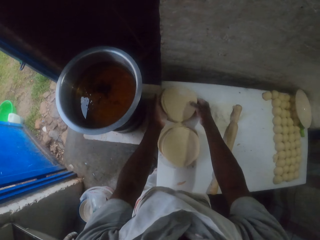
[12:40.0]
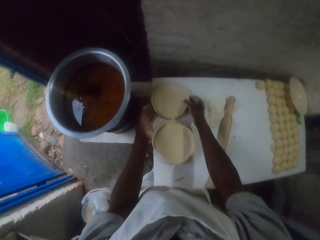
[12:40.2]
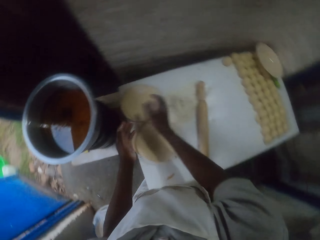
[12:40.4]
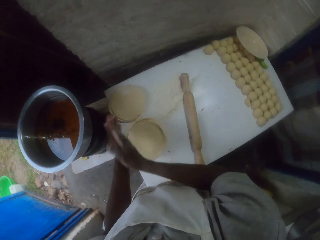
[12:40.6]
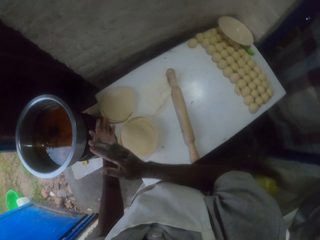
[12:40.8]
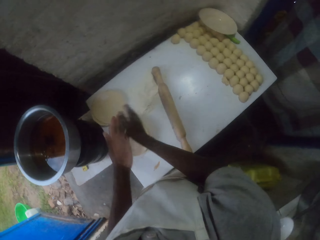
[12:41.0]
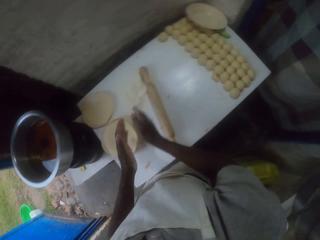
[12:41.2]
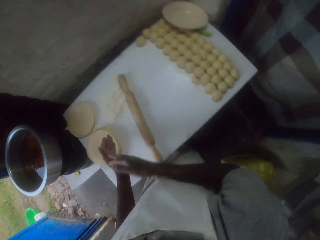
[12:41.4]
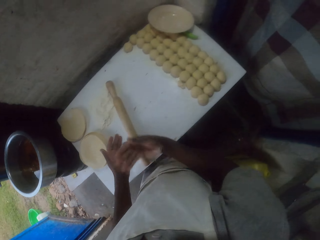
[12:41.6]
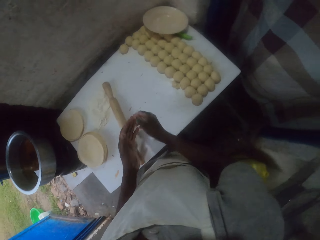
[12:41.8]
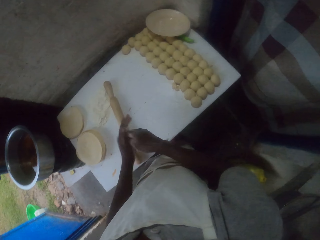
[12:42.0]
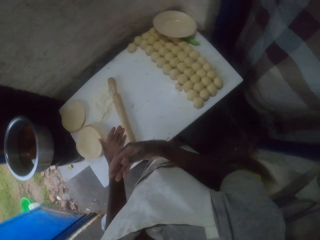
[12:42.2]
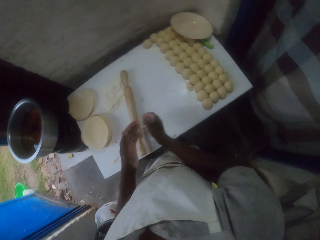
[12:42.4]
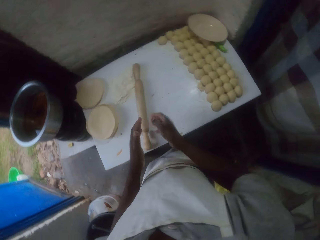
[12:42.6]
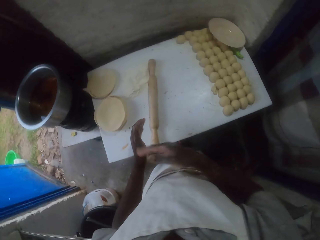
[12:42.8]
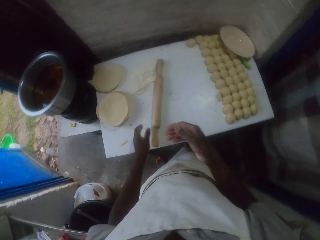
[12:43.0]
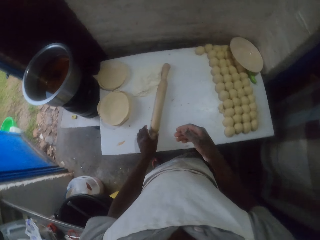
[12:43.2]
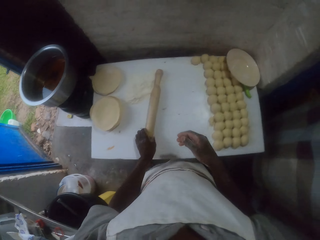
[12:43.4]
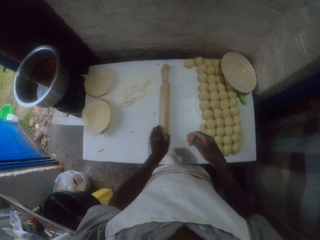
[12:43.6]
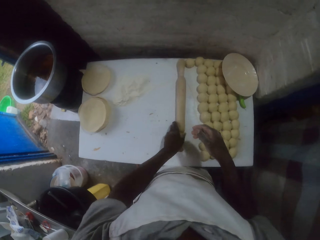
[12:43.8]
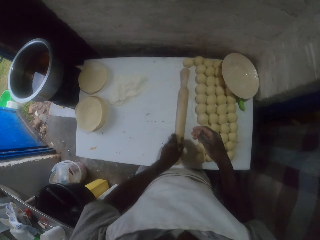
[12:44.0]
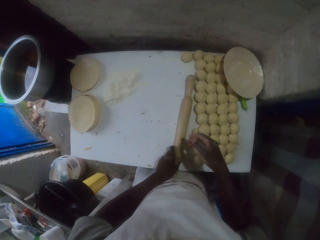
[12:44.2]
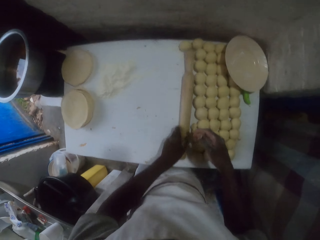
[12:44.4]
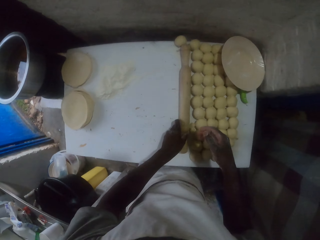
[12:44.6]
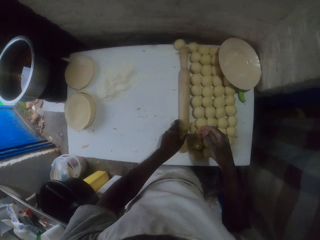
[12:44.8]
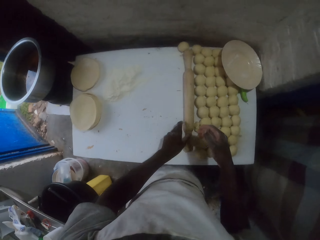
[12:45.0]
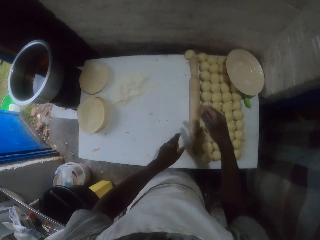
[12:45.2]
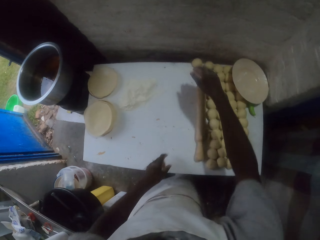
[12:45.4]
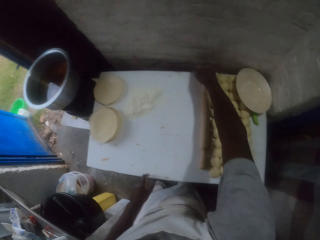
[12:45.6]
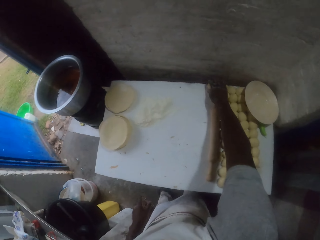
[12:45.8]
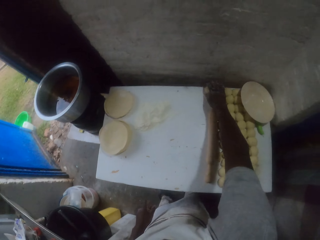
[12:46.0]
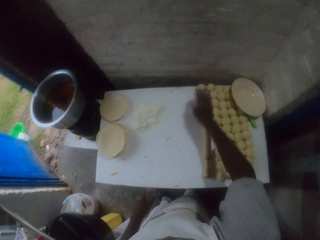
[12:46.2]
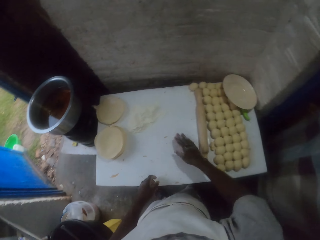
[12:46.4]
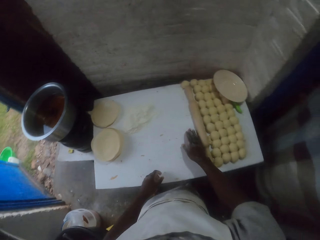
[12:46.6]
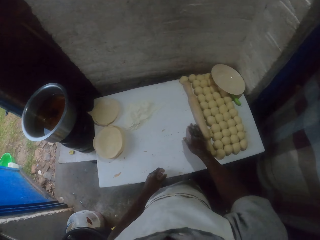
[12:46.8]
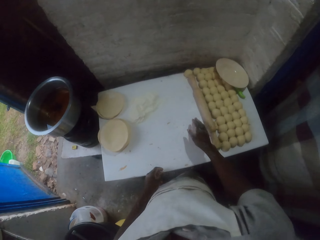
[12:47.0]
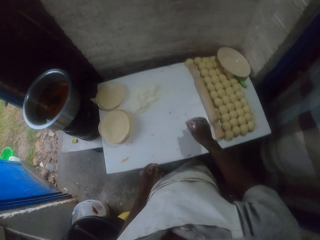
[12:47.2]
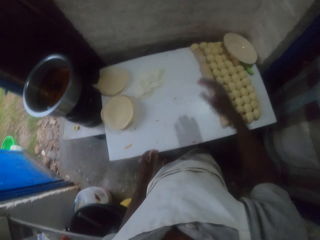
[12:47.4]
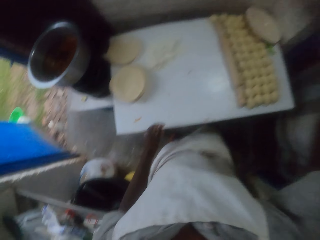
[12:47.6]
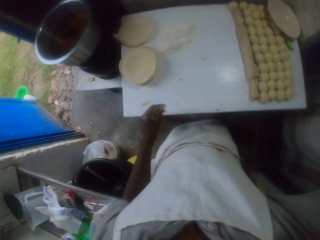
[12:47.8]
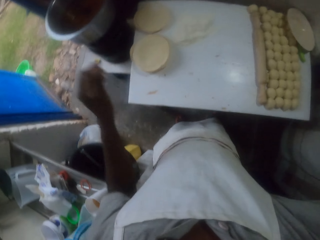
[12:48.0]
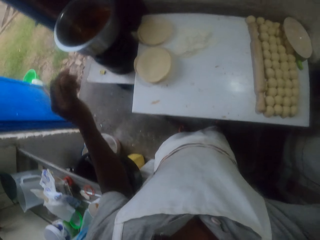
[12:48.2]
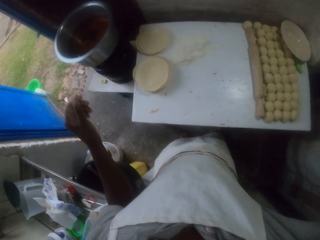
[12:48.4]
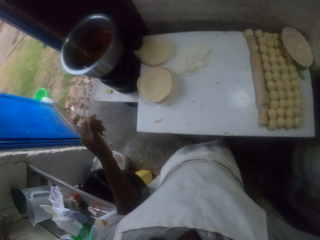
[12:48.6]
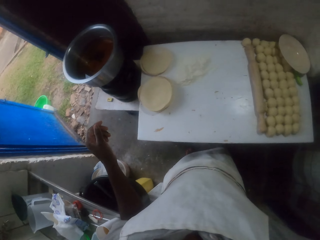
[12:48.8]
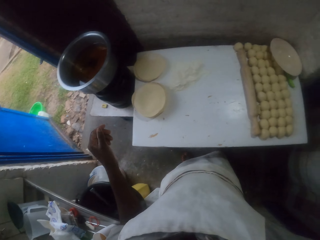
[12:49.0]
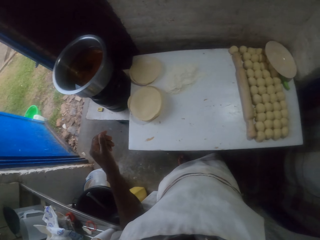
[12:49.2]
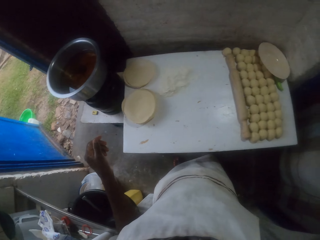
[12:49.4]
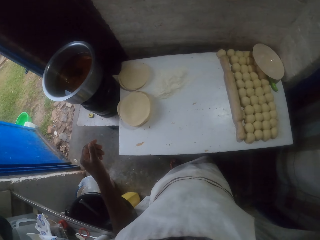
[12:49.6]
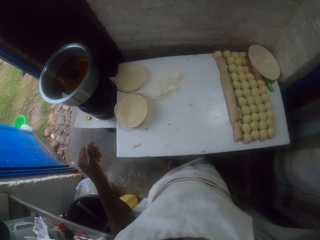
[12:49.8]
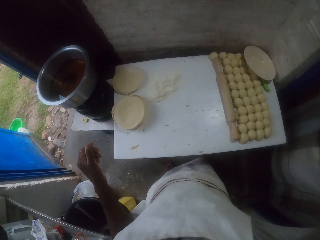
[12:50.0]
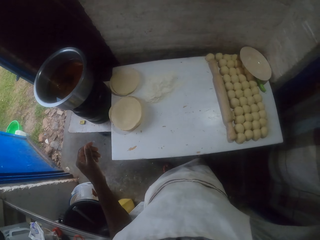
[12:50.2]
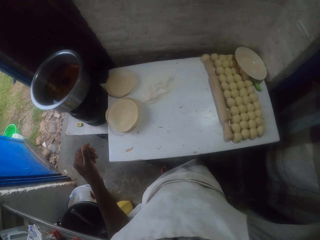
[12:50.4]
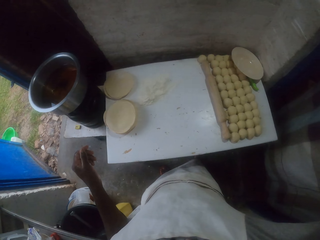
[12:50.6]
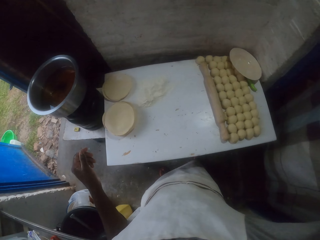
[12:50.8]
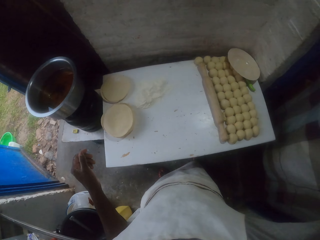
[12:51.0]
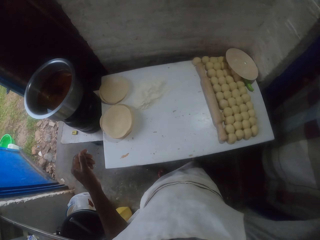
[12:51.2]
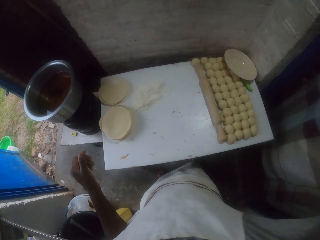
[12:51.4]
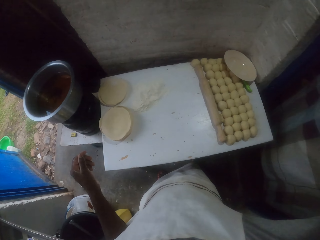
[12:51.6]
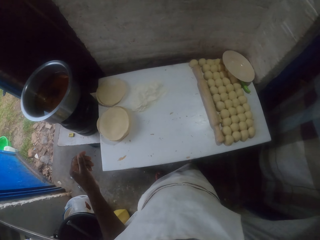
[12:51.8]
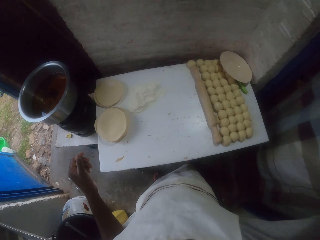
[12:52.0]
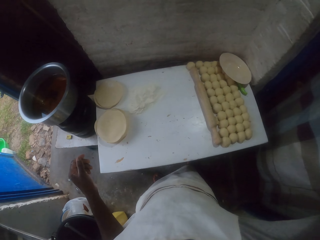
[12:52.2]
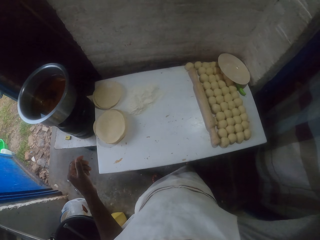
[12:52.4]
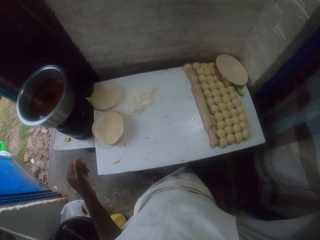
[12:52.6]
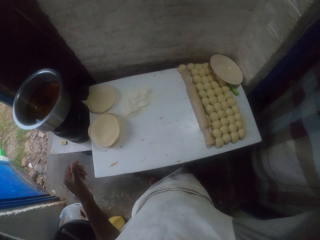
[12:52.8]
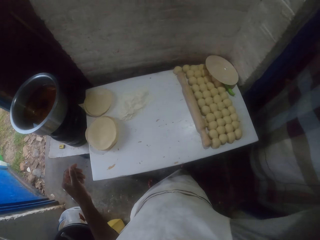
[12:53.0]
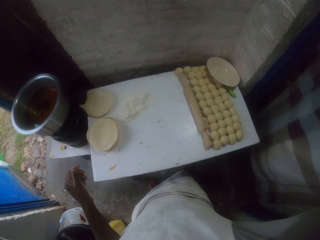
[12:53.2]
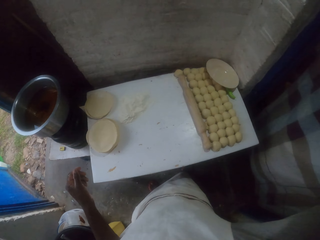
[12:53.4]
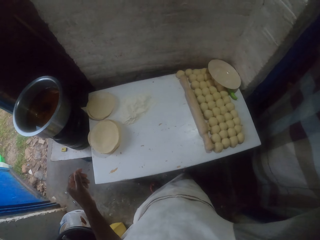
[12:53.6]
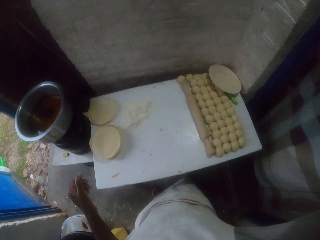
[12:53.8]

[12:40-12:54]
The camera wearer puts the rolled doughs on the table. They rub their hands together. They put the rolling pin aside. They adjust the dough ball on the table. They adjust the camera.
